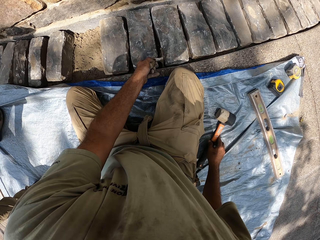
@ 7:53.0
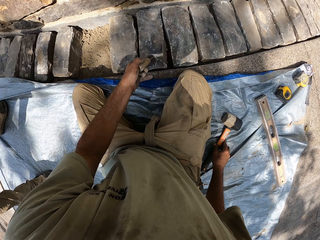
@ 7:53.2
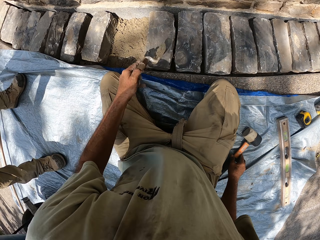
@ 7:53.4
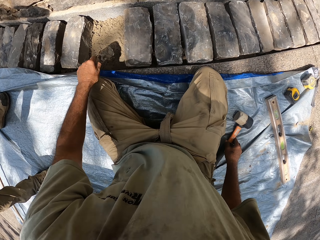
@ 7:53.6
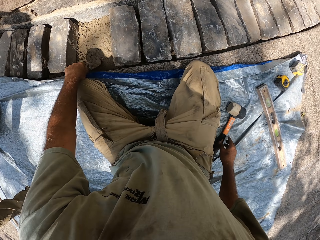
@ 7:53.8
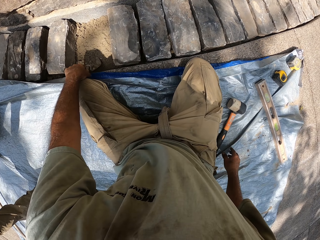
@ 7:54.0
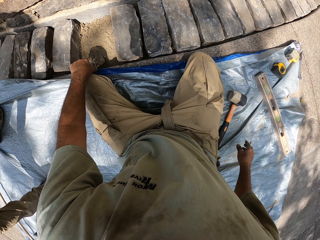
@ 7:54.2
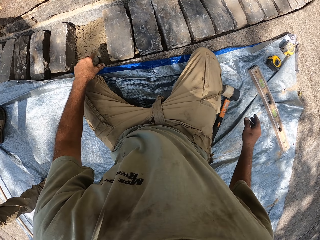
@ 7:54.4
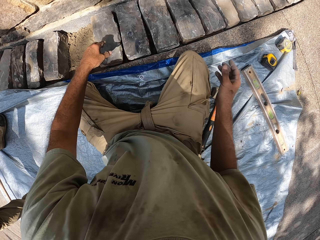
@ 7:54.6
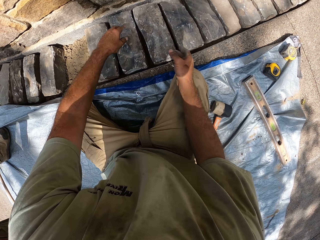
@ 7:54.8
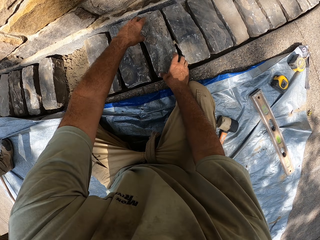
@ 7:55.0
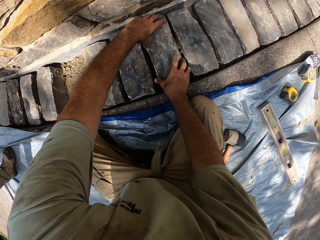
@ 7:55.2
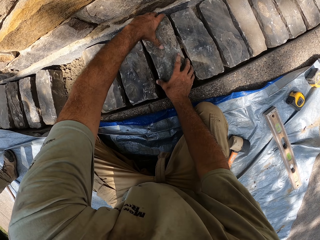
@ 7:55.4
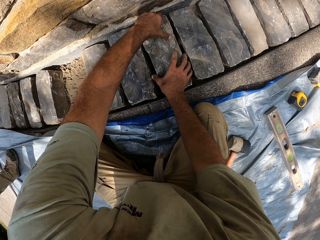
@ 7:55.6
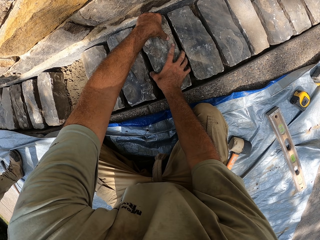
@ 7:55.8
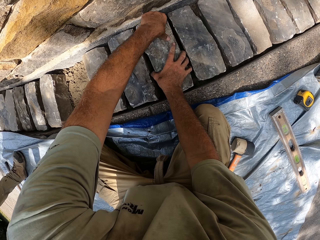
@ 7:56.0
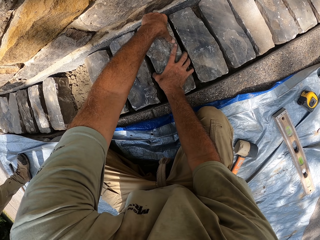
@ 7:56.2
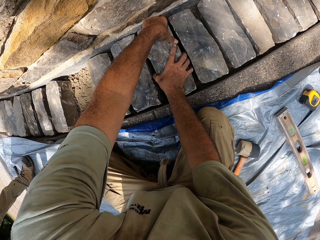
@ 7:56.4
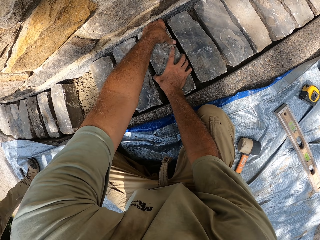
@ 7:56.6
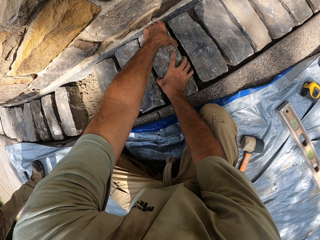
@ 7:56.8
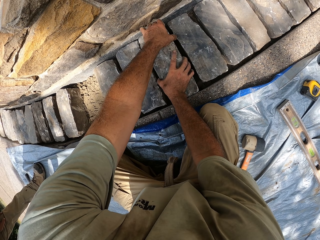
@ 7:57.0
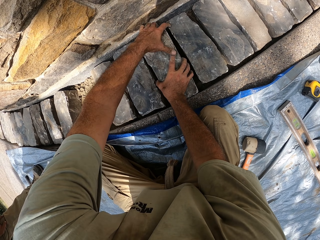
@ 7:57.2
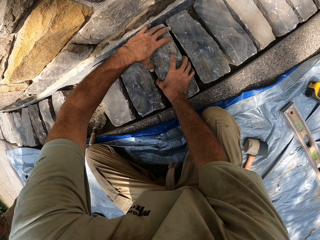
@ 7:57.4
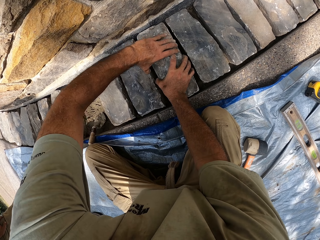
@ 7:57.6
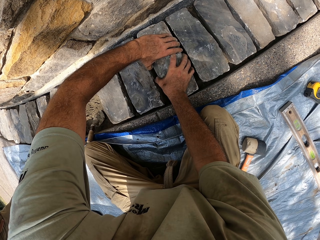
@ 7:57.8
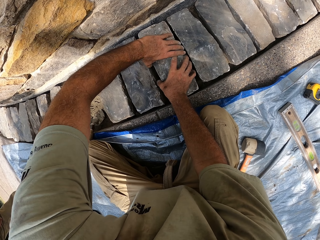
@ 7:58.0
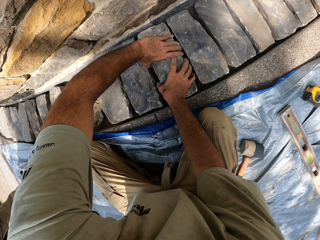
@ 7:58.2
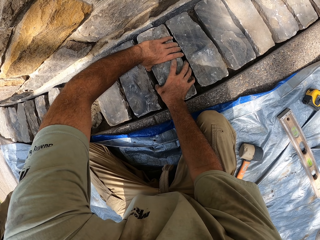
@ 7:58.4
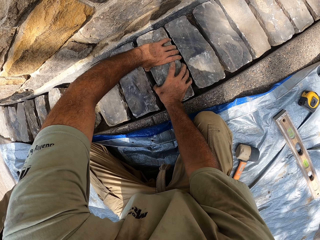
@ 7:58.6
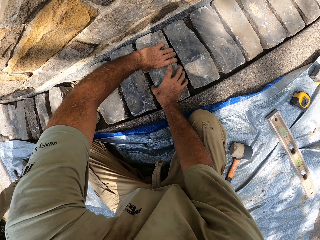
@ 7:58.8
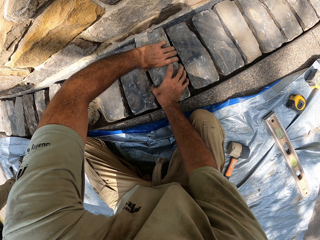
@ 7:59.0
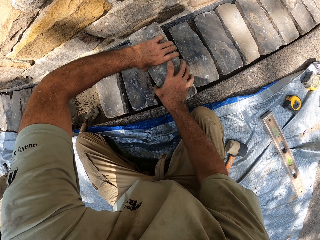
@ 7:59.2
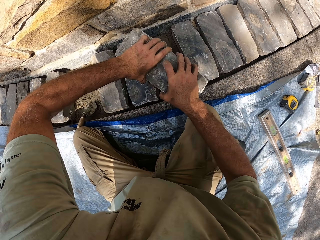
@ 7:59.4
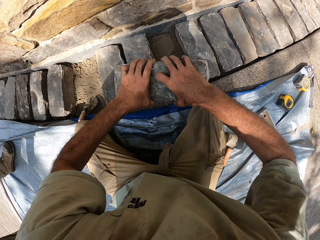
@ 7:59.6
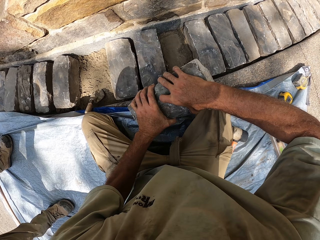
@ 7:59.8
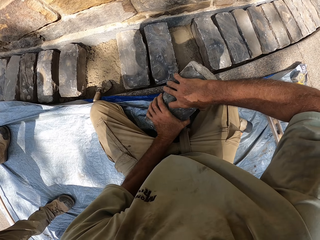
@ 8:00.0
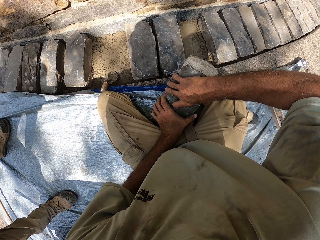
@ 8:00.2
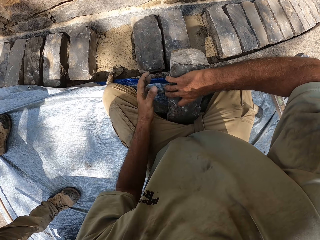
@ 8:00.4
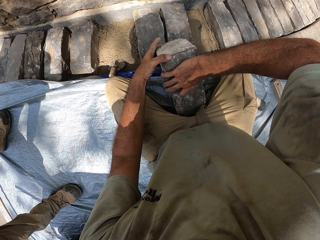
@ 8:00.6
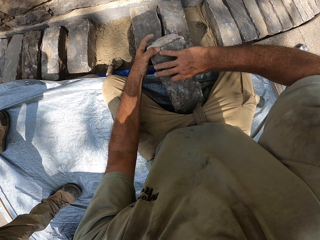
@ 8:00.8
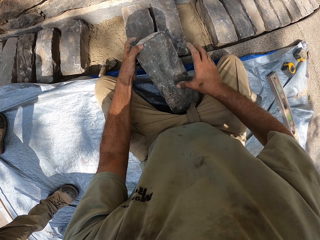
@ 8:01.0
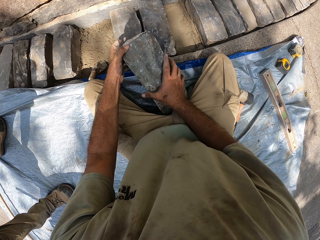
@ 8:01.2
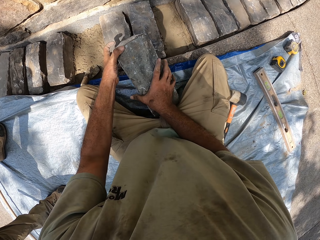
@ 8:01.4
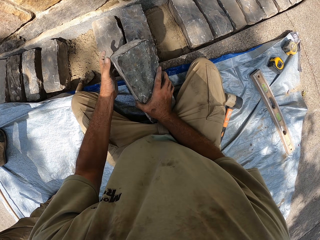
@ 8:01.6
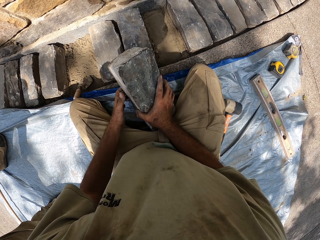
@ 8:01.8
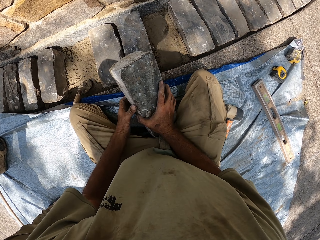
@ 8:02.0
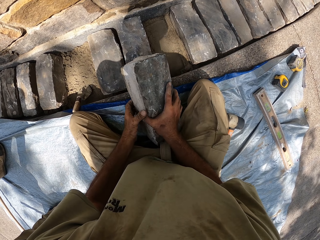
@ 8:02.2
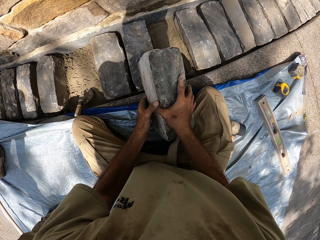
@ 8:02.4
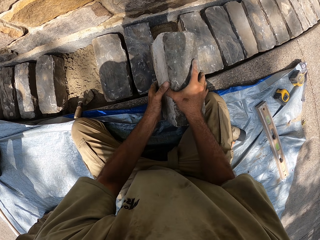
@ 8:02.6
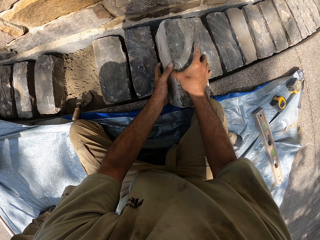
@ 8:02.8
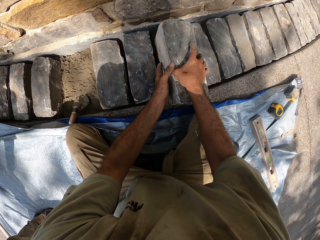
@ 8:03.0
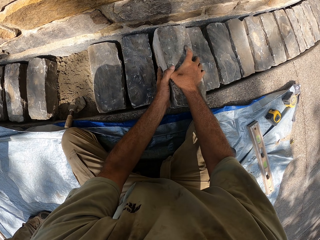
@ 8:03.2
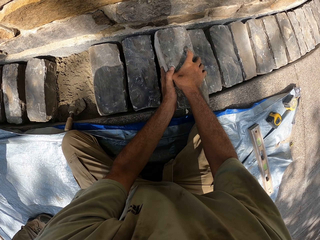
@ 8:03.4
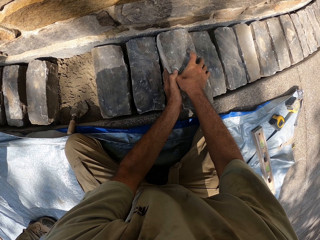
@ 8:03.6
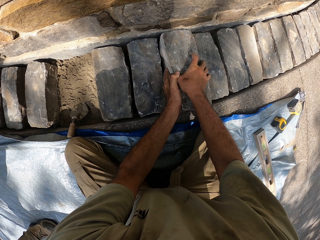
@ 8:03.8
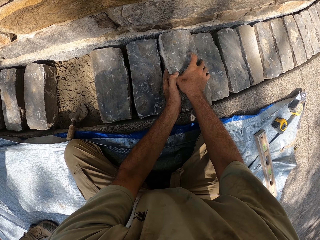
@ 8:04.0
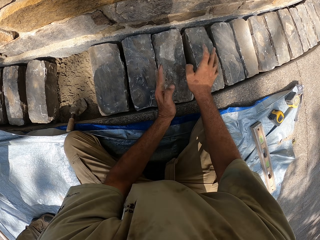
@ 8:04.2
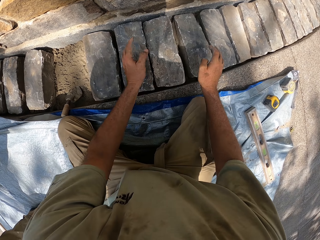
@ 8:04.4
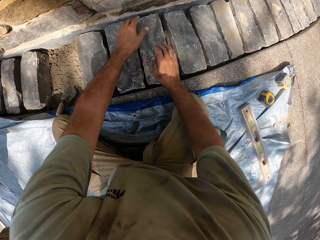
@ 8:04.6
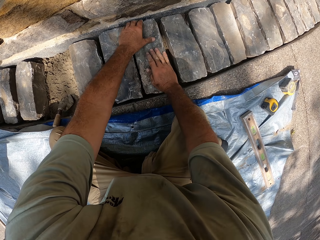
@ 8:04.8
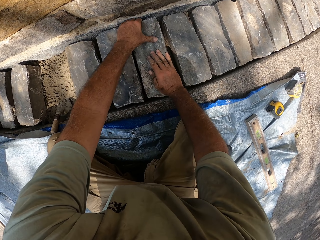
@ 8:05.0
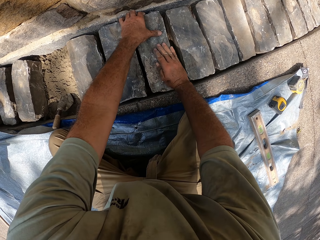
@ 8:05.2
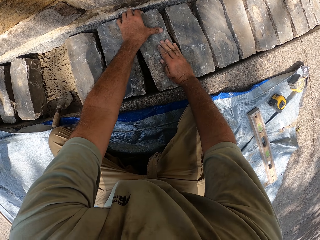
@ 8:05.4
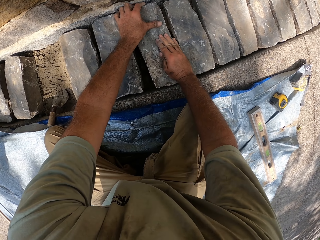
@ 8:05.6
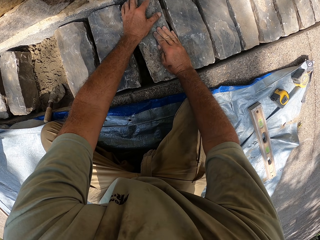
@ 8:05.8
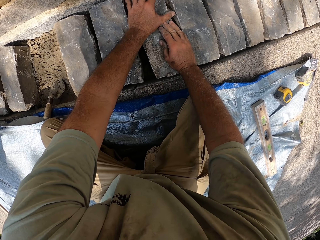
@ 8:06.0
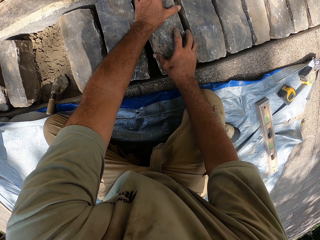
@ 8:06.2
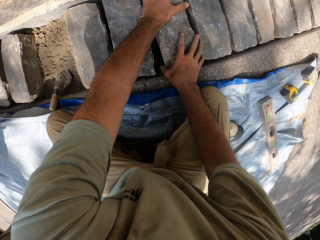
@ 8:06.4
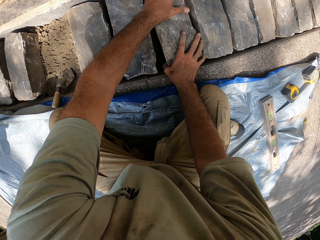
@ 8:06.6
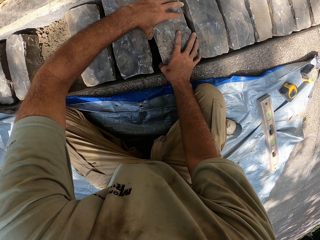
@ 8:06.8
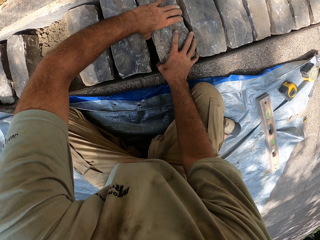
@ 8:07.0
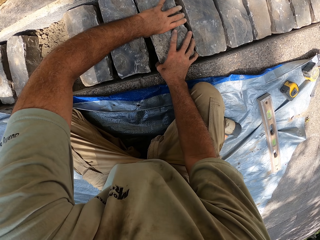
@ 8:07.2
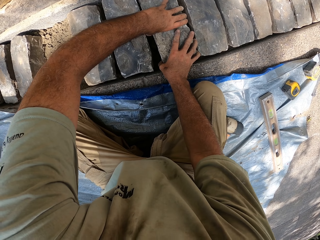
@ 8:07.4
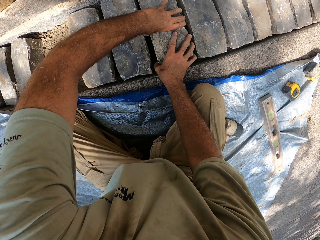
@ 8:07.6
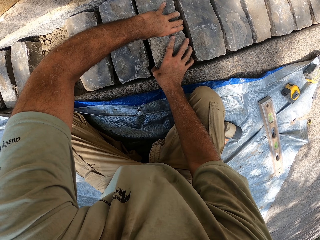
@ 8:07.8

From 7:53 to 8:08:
The camera wearer picks up a trowel. They move the trowel. They drop the trowel. They hold the stone brick with both hands. They pick up the stone. They put the stone on the sand.

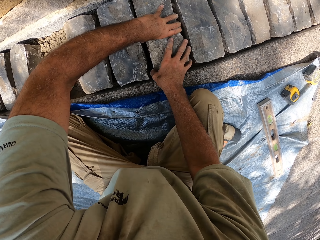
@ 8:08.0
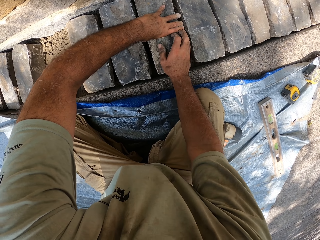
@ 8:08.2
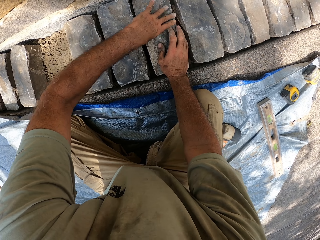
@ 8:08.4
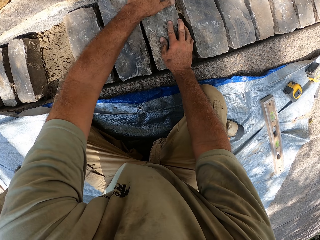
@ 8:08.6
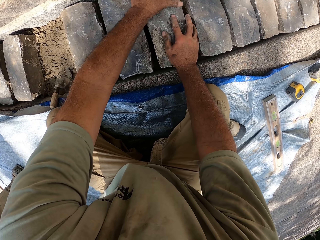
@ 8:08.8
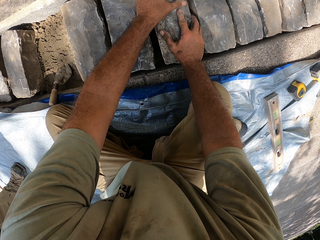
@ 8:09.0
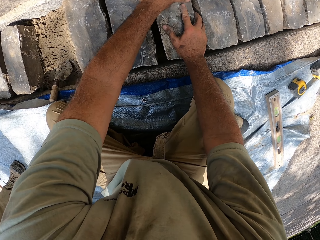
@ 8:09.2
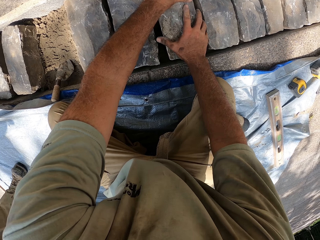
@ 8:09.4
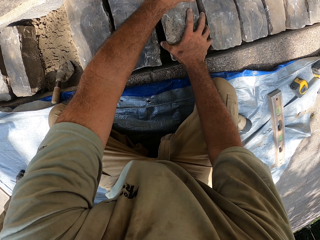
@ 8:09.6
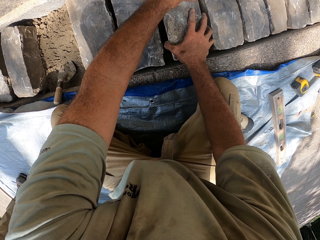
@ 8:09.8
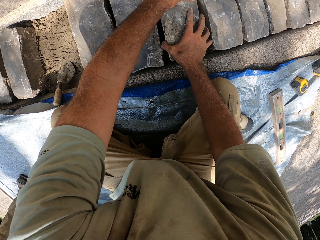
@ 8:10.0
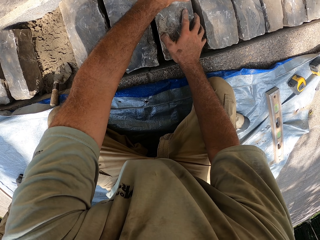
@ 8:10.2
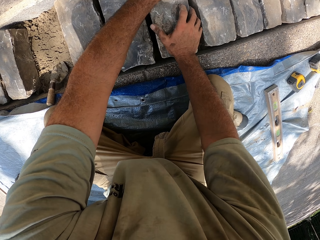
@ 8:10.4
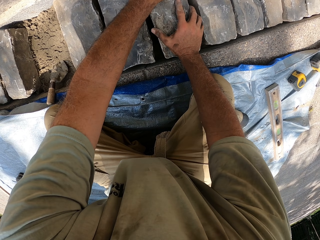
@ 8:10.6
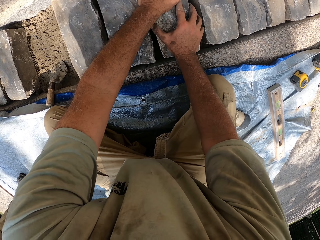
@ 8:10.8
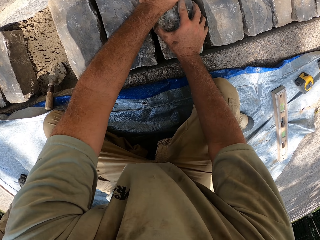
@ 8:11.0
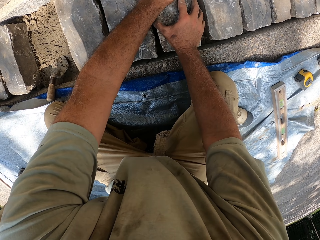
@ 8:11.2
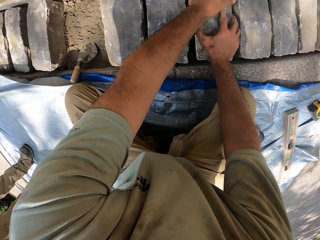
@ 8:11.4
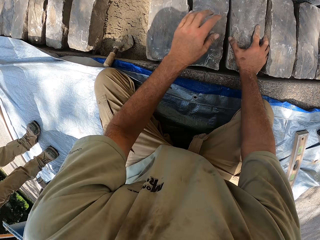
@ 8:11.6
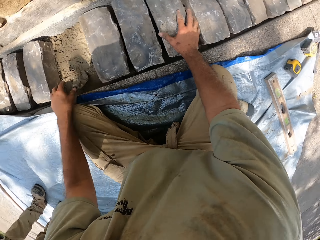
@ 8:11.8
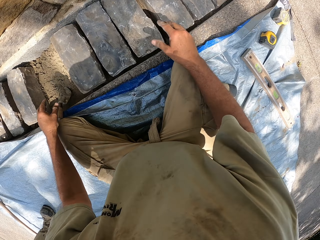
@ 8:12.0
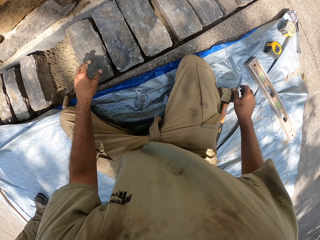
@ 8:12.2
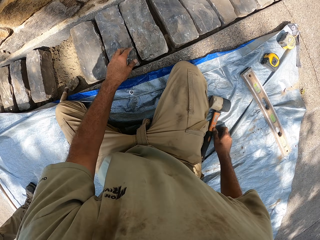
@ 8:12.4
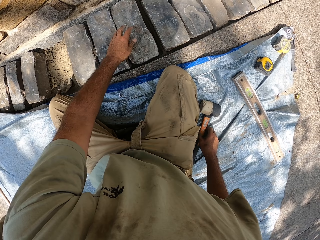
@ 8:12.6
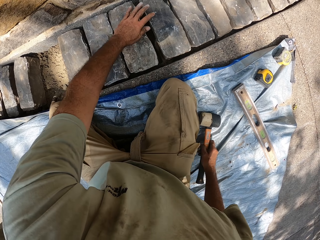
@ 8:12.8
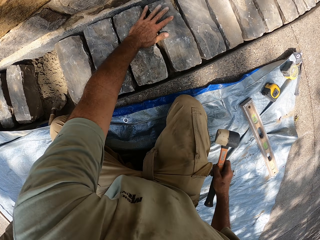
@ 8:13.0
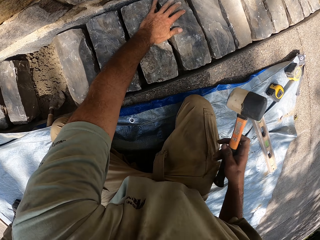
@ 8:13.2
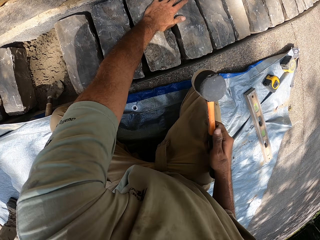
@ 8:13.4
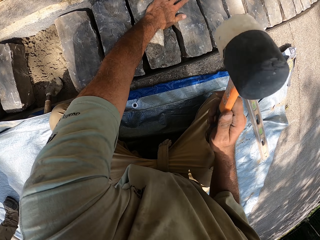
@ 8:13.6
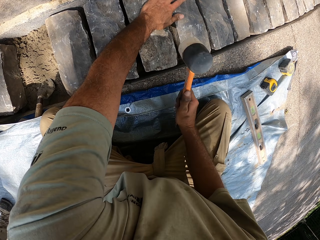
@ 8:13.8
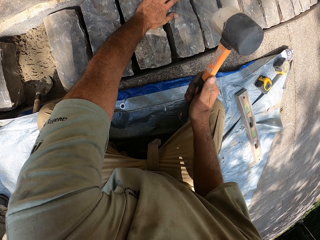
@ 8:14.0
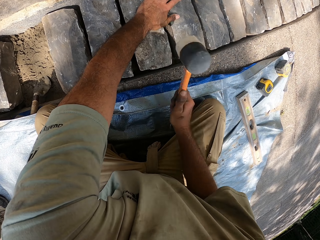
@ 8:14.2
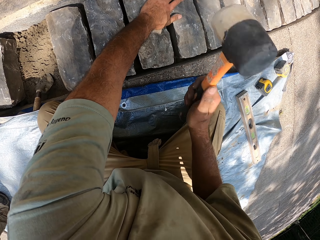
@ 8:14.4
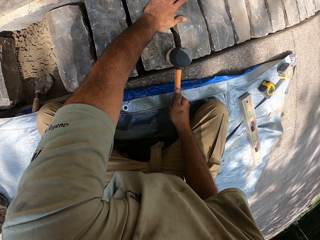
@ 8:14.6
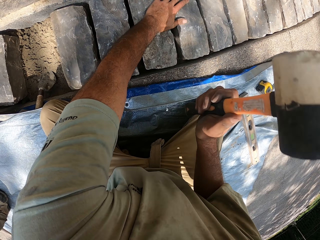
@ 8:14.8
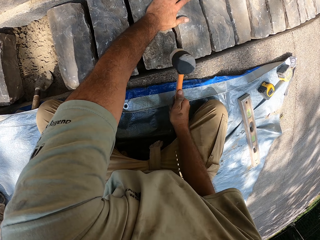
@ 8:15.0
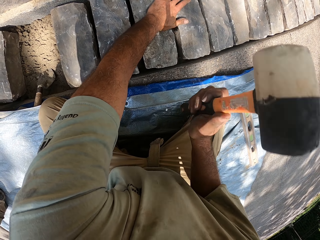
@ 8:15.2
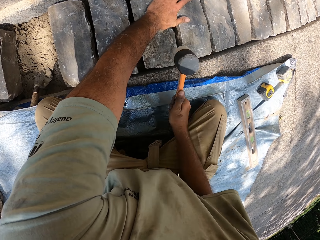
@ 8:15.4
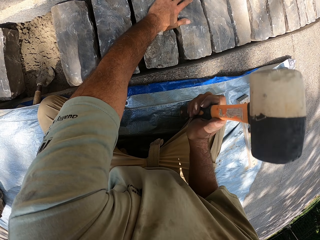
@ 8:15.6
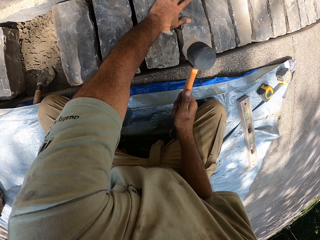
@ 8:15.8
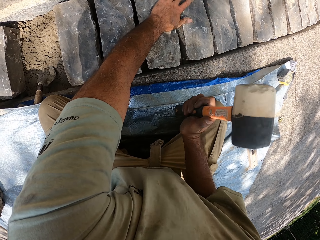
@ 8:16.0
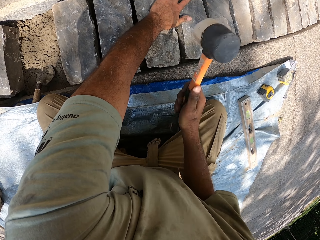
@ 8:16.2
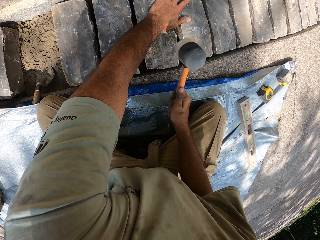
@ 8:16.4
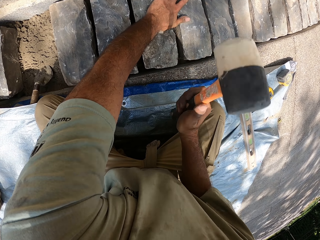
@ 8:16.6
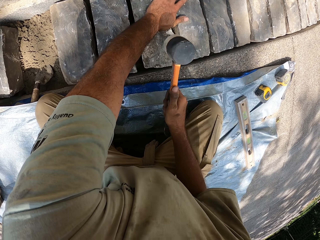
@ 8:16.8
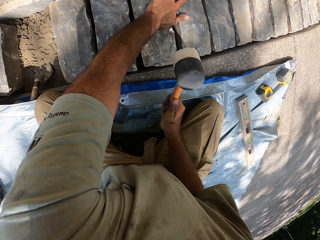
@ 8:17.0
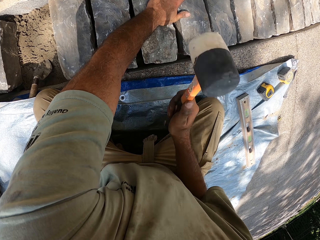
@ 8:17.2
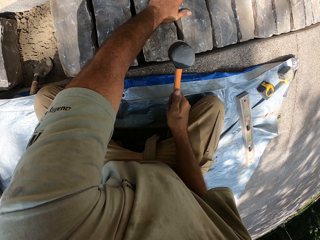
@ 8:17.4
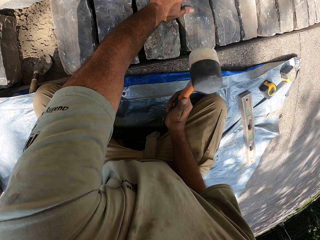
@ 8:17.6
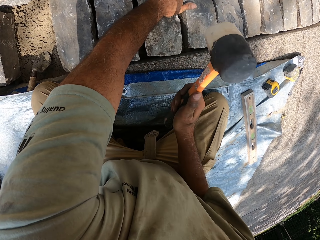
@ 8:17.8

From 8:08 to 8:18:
The camera wearer holds the stone brick with both hands. They drop the hammer. They pick up the hammer. They hit the stone with the hammer.
